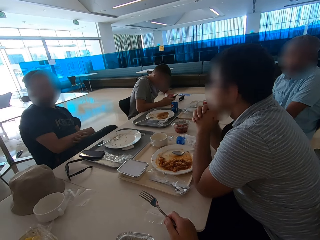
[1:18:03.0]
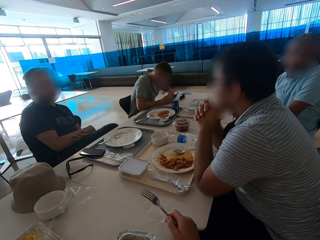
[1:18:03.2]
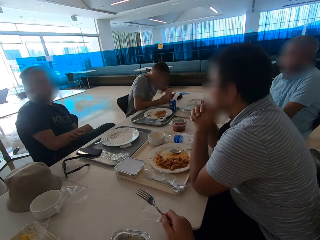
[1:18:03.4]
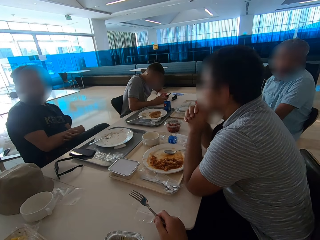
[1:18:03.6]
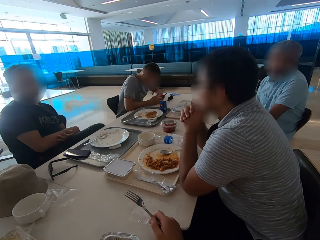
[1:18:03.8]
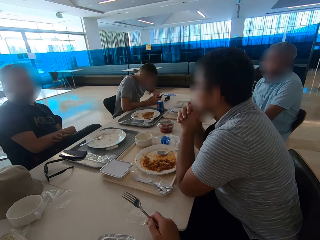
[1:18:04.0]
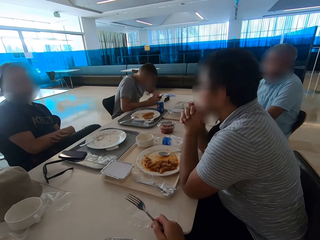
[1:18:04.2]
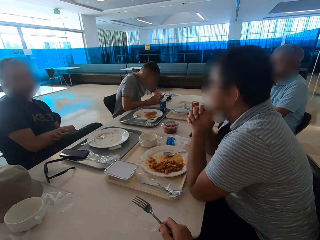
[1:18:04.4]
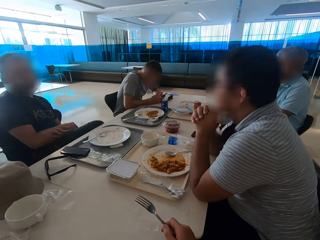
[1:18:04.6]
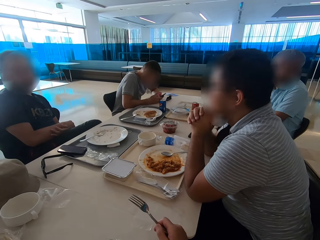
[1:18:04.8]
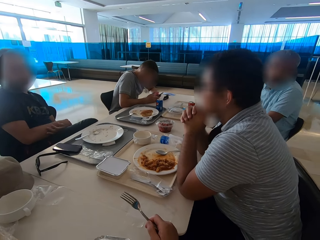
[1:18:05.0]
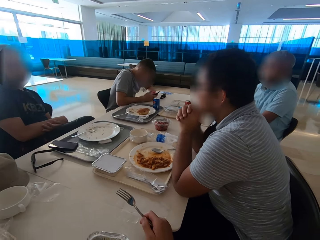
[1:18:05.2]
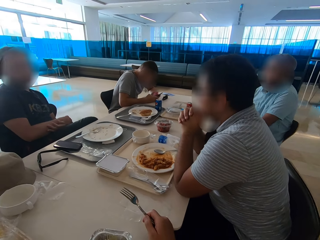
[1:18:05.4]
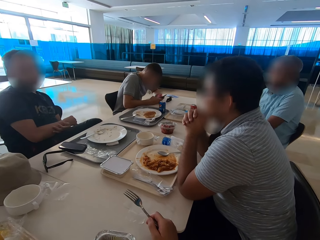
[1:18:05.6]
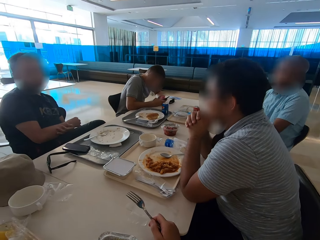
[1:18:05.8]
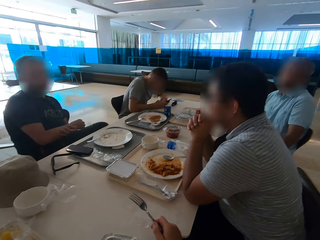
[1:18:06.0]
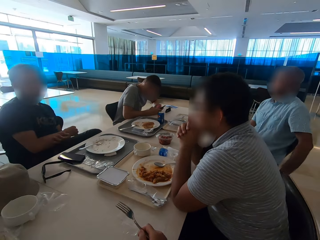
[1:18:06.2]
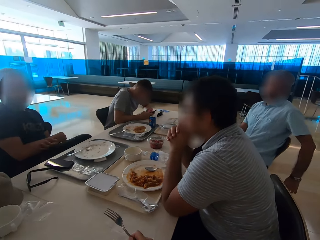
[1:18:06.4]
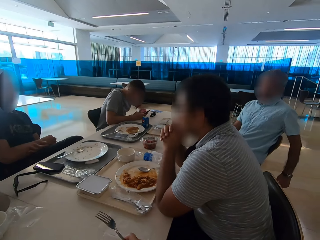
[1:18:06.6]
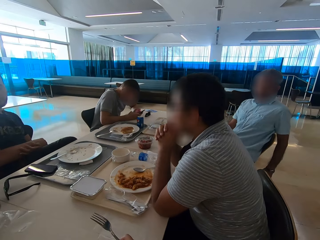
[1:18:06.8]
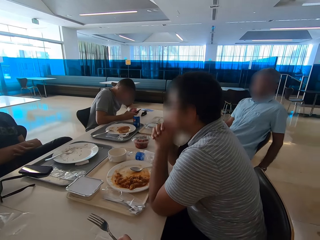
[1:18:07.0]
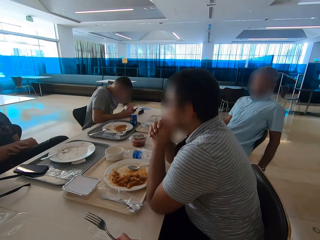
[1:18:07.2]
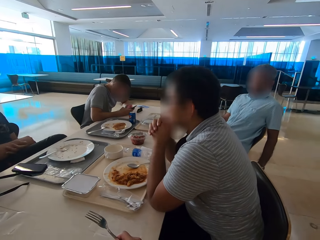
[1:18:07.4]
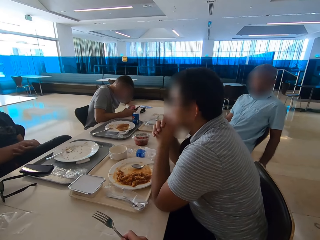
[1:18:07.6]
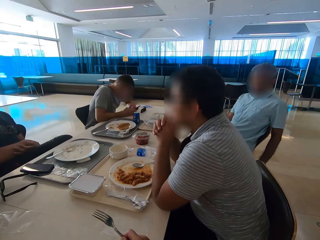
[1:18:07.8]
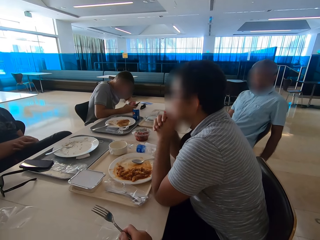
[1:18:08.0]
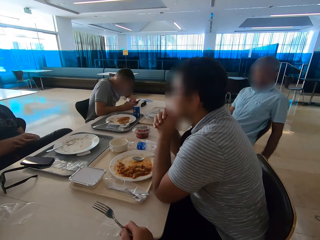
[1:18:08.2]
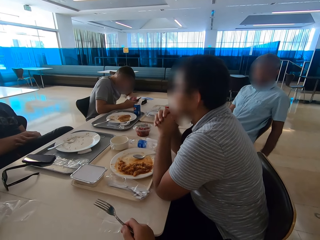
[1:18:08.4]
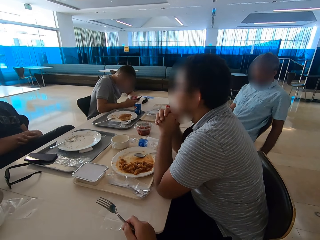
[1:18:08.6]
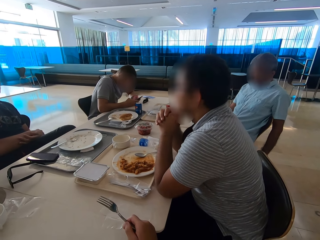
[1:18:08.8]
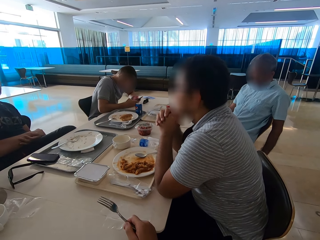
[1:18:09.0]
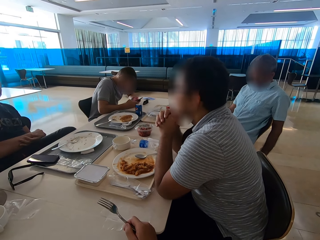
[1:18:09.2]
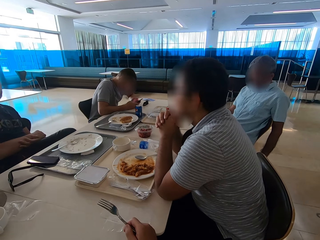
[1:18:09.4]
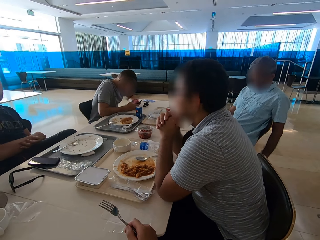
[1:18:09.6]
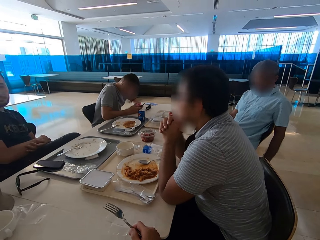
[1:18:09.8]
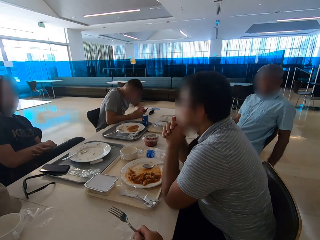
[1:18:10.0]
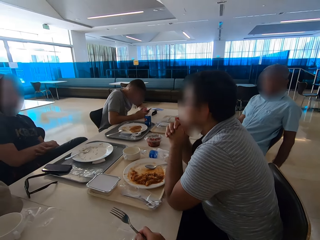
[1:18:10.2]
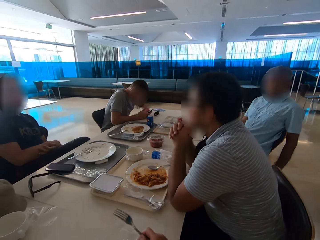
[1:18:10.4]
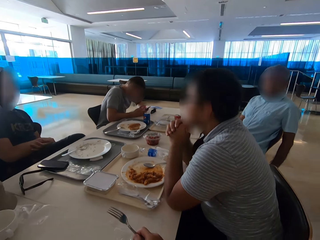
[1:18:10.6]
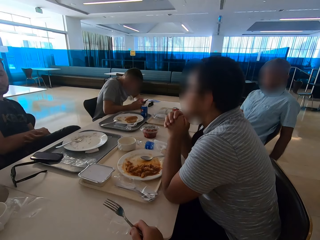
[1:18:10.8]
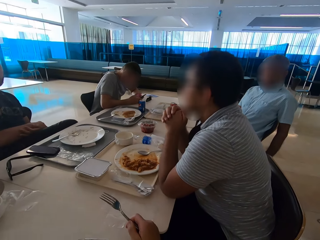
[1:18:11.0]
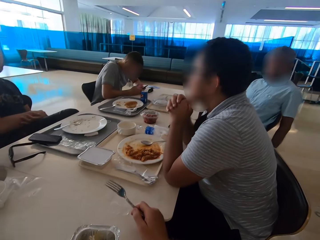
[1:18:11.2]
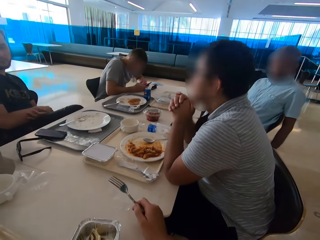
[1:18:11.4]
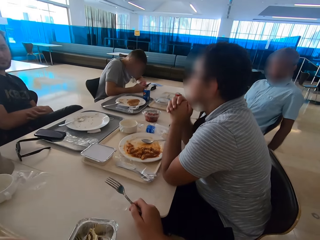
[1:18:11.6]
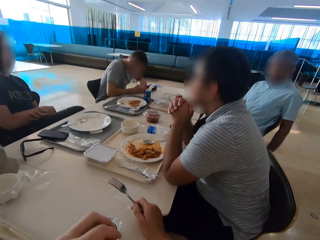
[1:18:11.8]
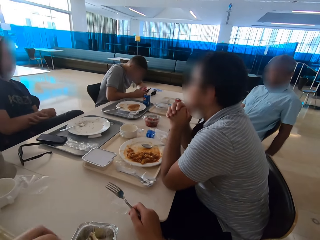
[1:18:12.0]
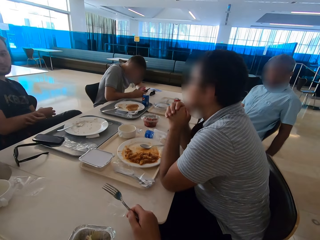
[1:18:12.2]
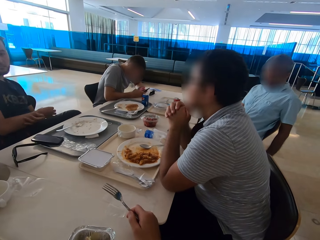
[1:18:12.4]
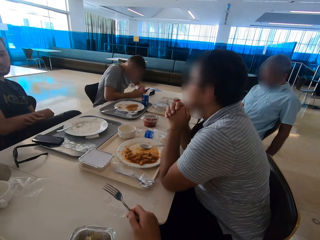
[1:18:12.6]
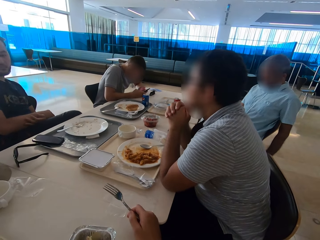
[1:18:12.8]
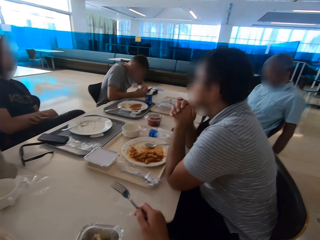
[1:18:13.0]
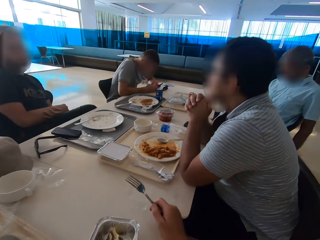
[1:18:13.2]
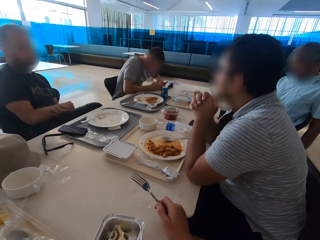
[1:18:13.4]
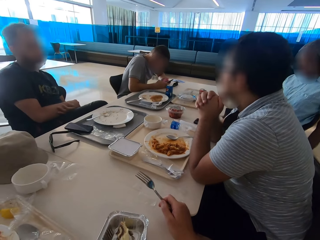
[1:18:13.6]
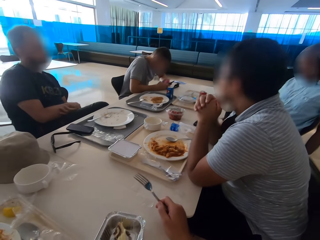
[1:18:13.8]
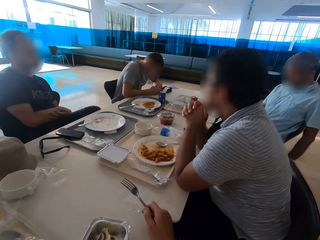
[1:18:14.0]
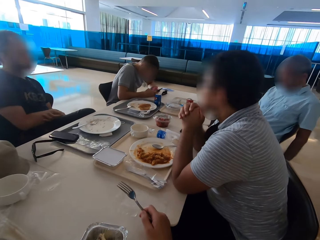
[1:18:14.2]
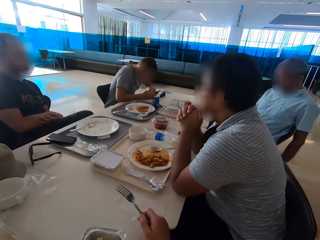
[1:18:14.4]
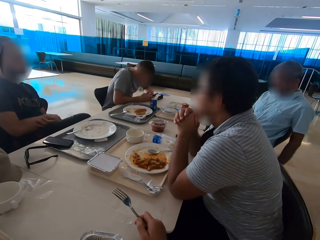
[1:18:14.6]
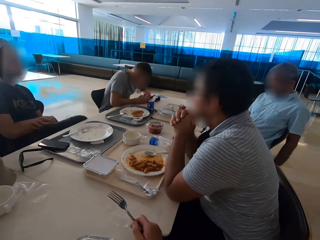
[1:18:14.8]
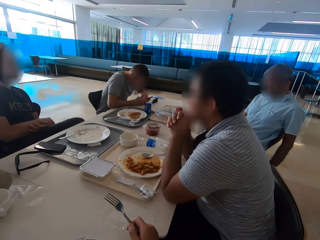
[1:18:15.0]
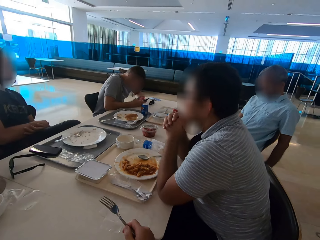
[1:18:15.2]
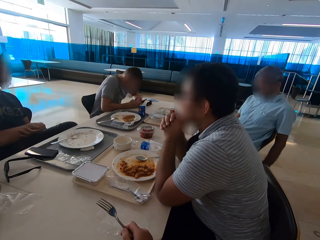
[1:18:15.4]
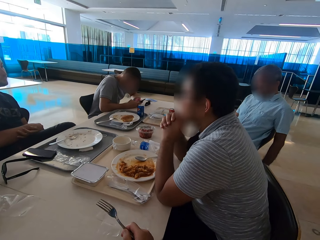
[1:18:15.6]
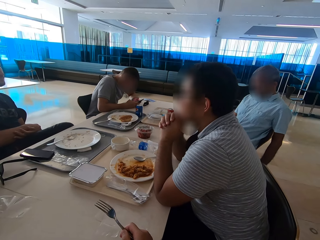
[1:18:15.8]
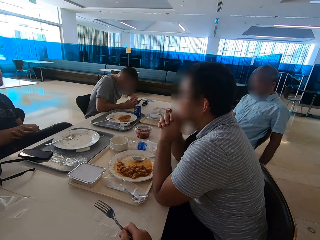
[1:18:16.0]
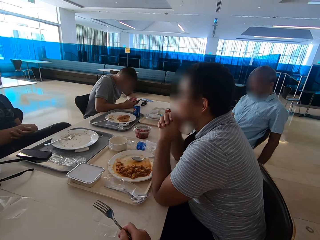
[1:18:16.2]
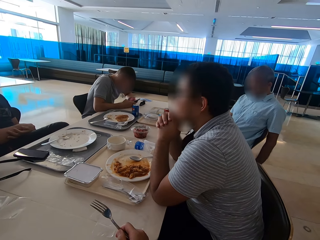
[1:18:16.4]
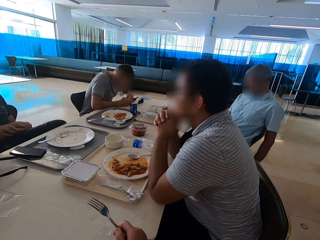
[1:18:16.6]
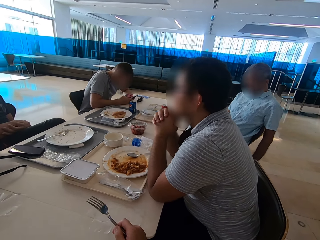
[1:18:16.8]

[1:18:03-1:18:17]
A man moves backwards. The camera wearer gestures with the left hand. They look around.

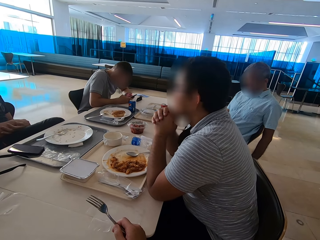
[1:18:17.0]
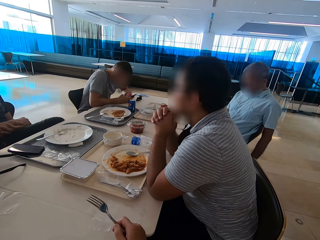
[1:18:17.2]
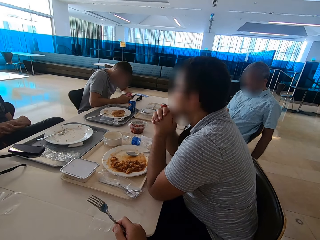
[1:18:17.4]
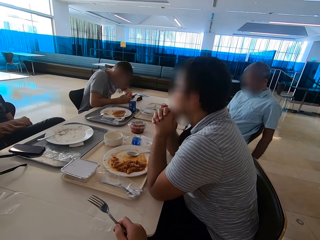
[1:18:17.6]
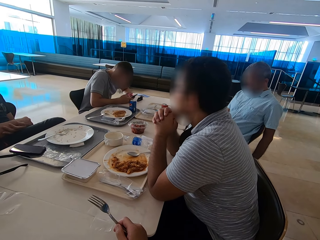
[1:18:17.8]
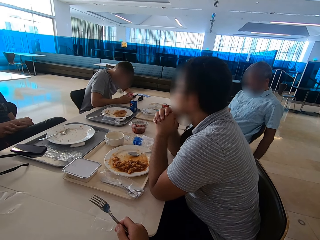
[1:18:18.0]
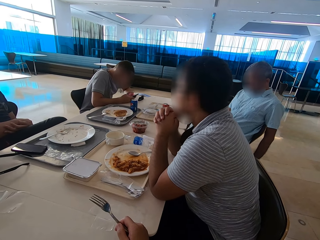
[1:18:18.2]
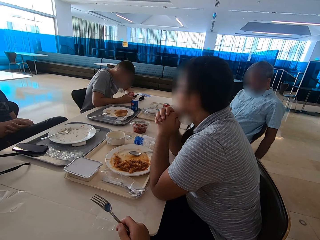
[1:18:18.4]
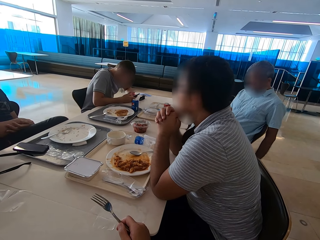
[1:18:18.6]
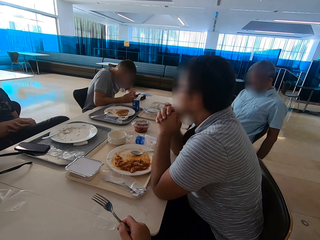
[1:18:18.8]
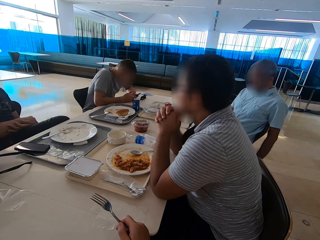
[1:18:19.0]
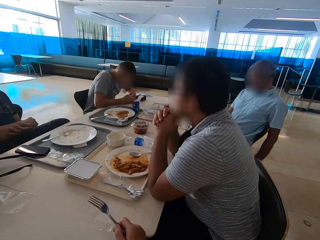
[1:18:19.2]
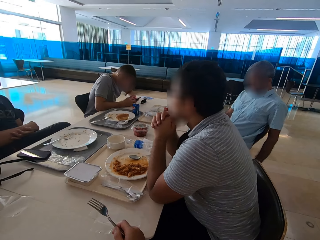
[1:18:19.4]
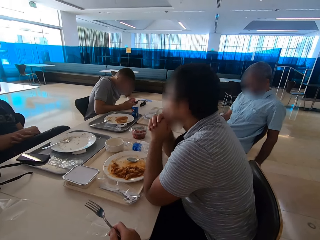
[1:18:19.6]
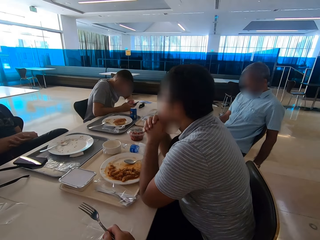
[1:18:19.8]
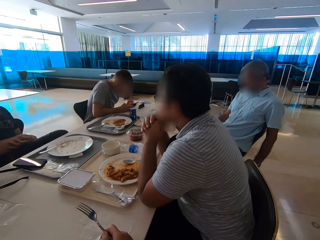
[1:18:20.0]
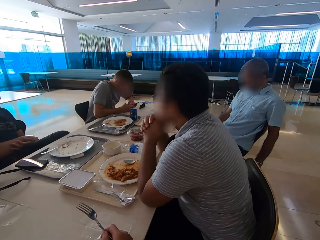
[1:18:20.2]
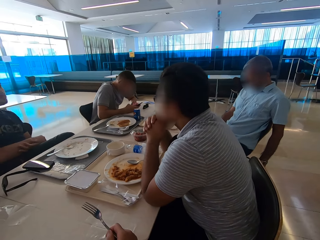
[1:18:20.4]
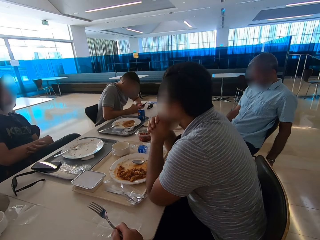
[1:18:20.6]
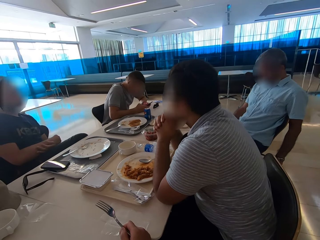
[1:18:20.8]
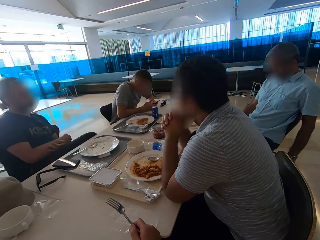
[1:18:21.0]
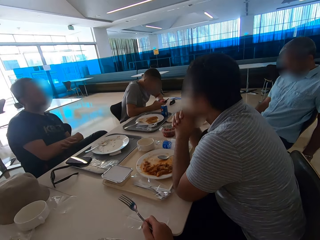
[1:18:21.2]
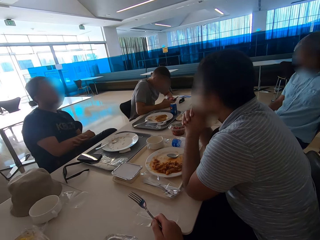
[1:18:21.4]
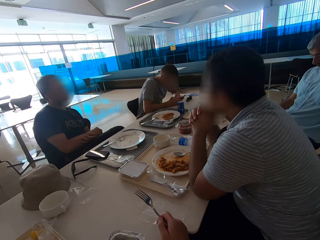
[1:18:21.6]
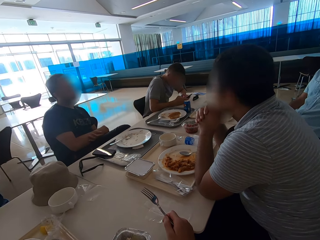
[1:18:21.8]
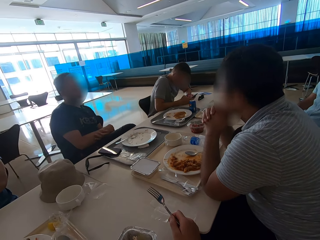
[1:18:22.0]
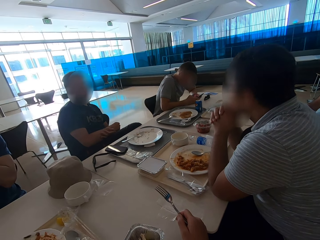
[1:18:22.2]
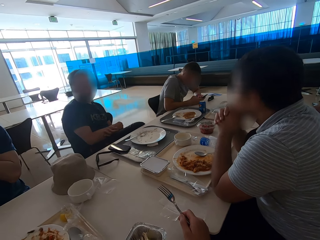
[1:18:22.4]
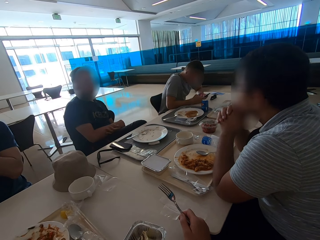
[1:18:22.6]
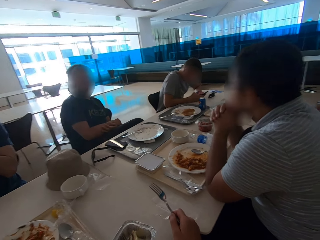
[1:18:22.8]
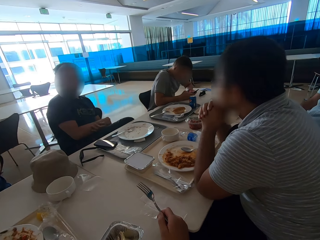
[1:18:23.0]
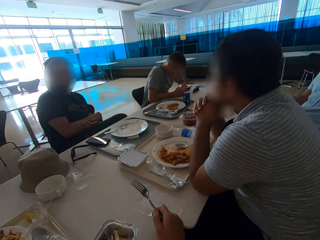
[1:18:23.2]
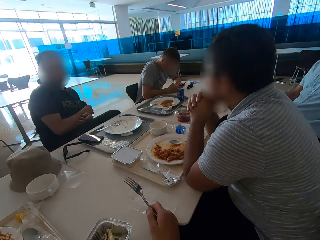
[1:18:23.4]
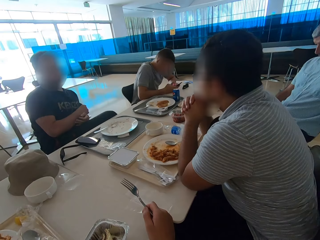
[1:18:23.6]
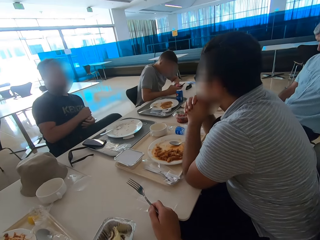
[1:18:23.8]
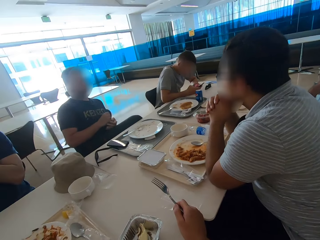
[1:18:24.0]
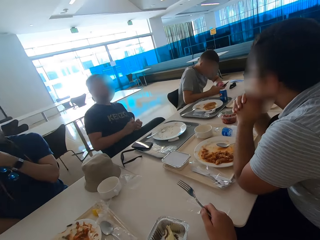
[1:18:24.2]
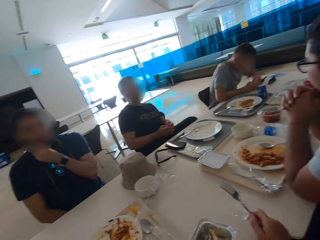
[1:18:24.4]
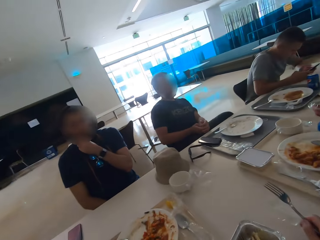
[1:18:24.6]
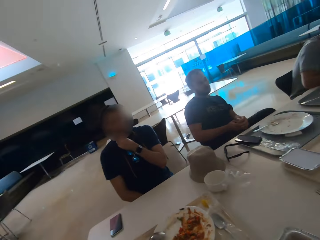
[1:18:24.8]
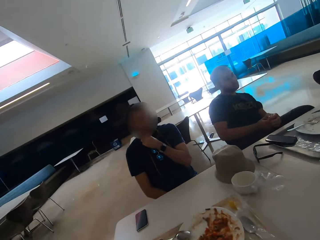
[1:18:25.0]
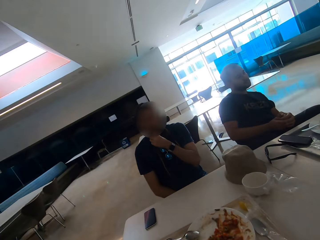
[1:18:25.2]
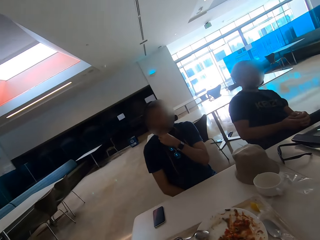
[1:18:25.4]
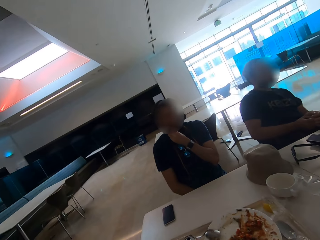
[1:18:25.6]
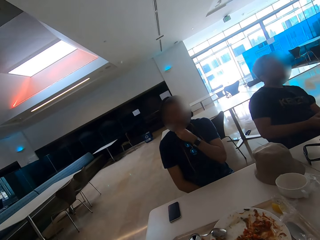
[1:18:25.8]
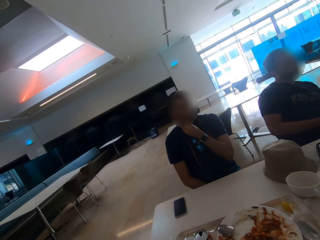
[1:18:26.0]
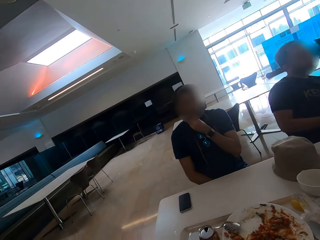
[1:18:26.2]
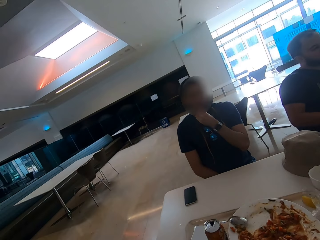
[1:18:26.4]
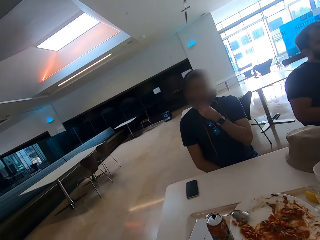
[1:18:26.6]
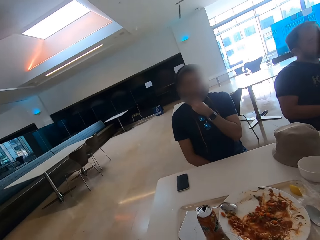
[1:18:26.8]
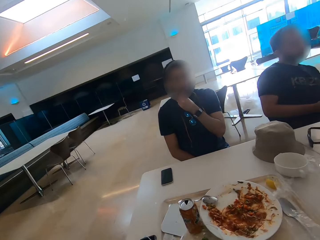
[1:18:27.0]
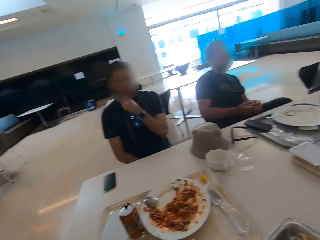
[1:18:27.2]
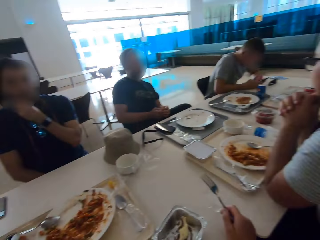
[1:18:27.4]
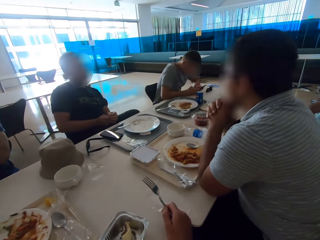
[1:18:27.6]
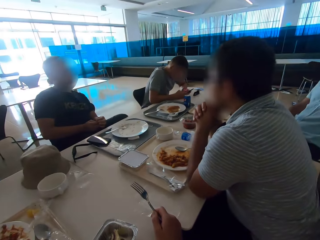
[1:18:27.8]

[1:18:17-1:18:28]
A man sits close to another man. The other man moves hands and holds something. The first man touches his beard with the left hand.
